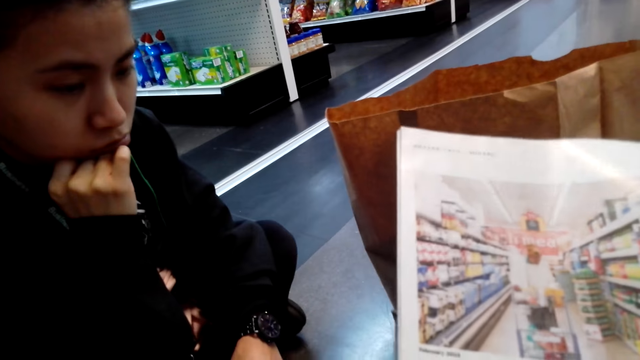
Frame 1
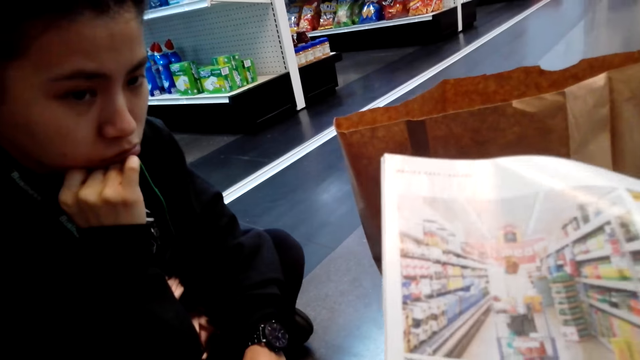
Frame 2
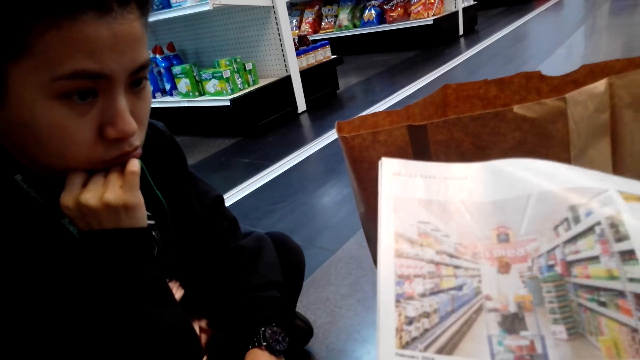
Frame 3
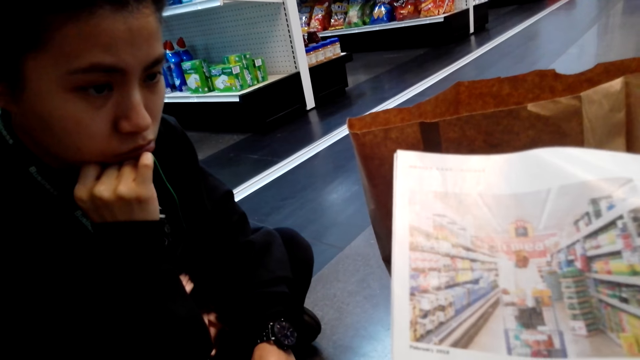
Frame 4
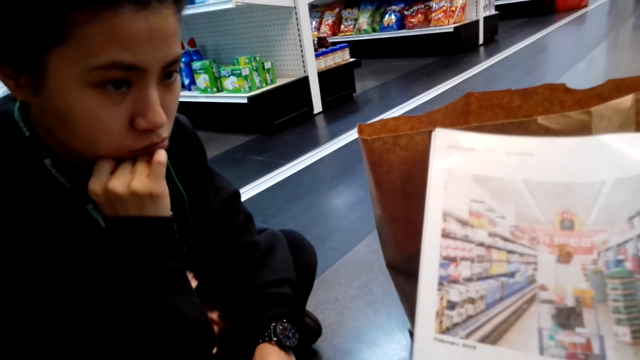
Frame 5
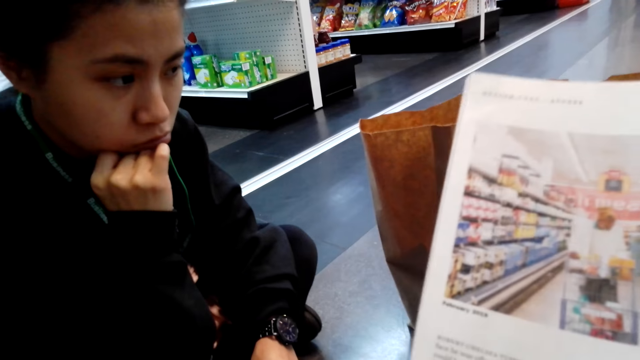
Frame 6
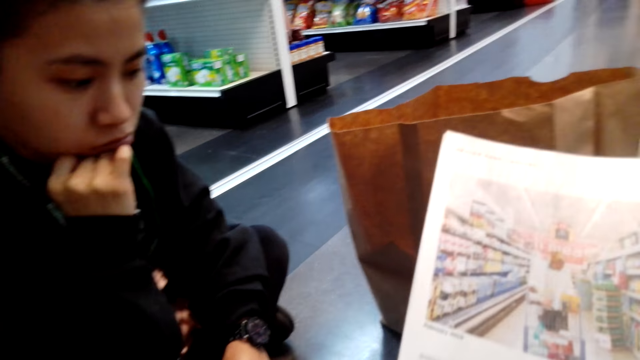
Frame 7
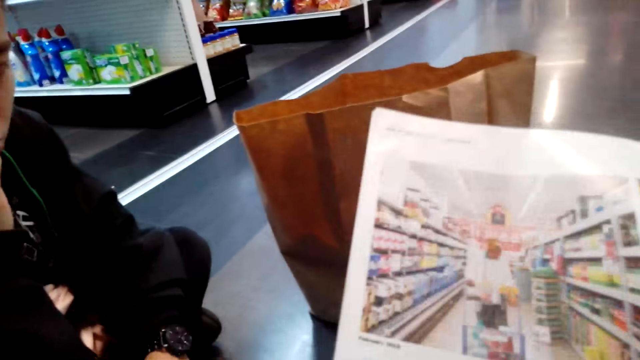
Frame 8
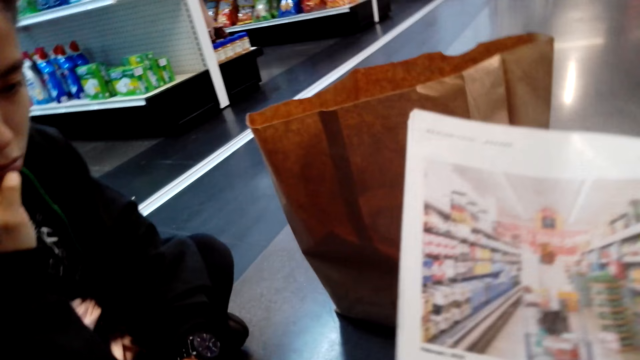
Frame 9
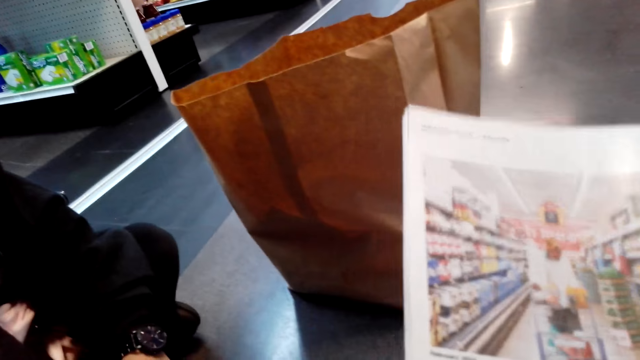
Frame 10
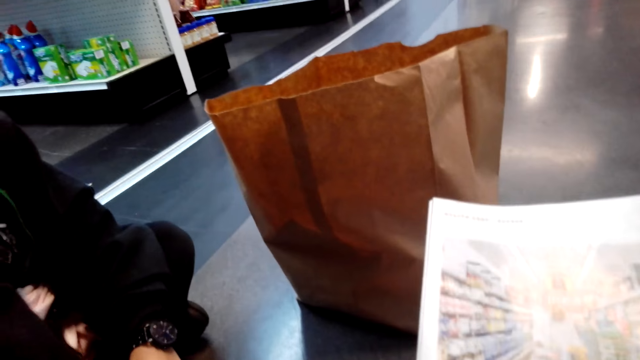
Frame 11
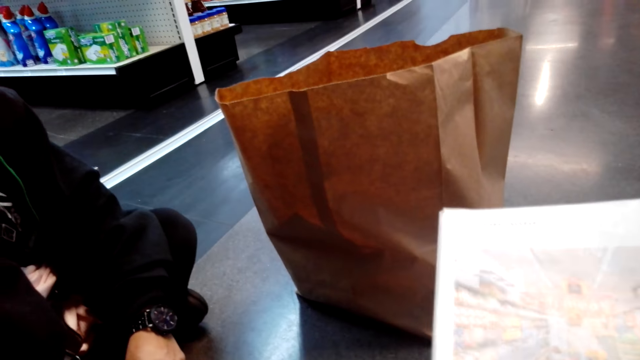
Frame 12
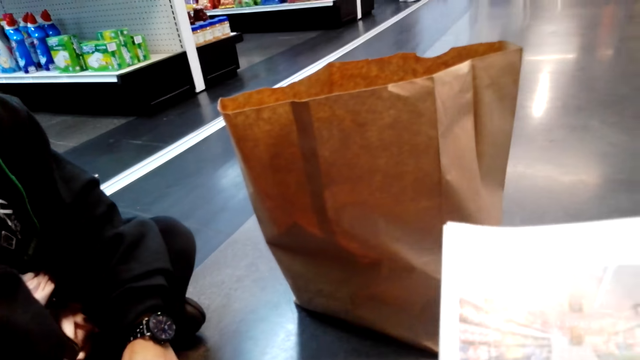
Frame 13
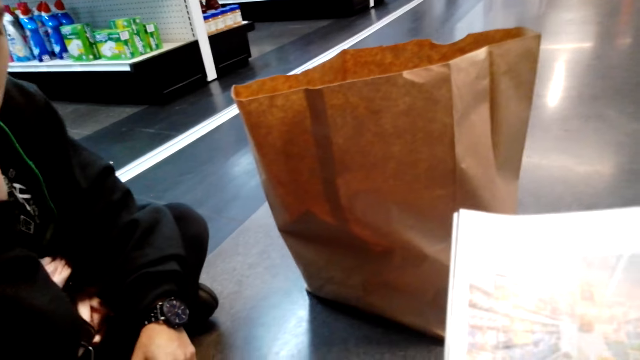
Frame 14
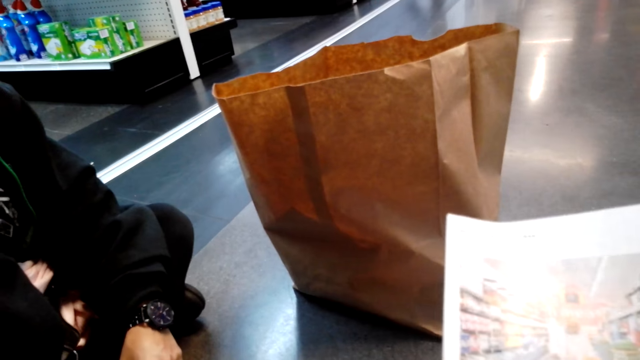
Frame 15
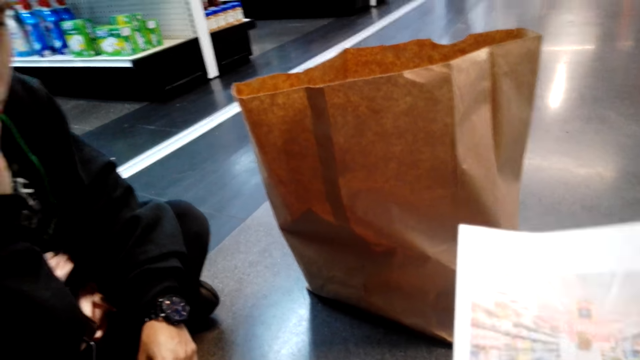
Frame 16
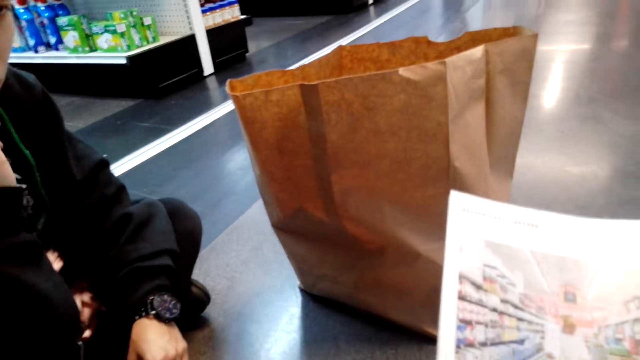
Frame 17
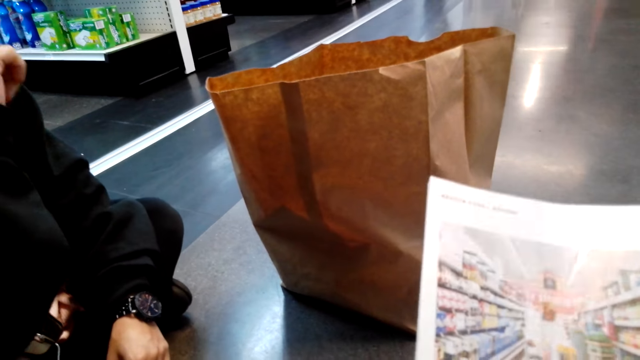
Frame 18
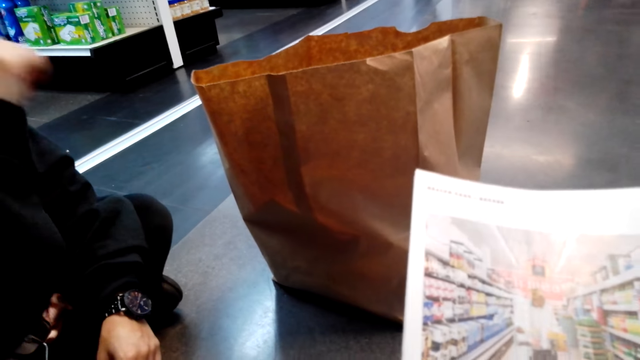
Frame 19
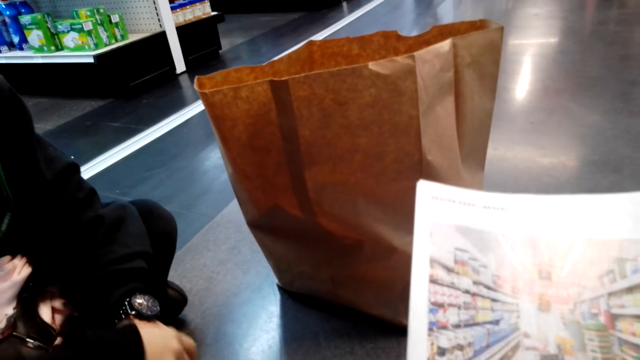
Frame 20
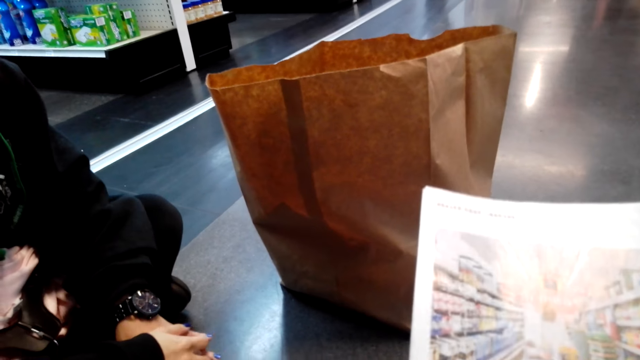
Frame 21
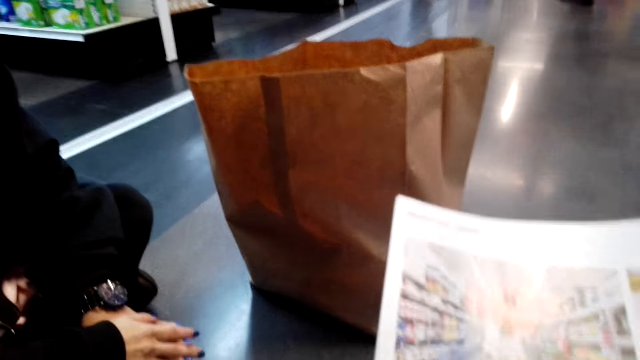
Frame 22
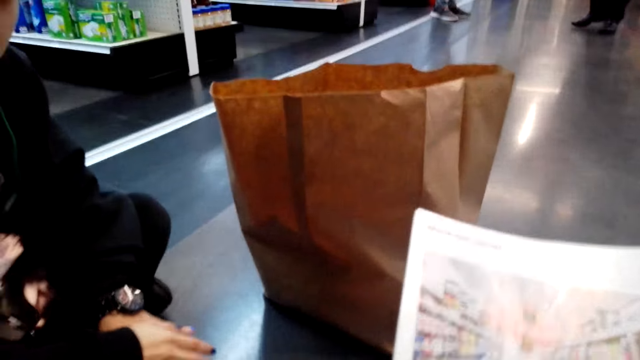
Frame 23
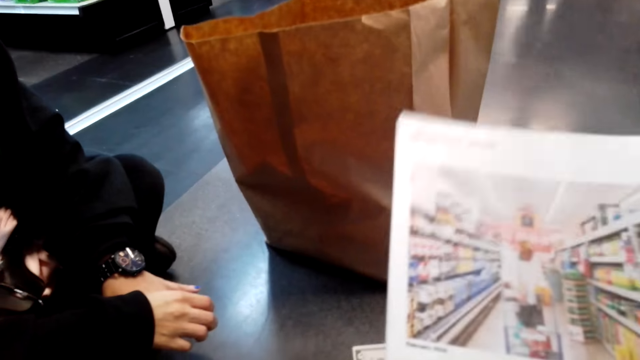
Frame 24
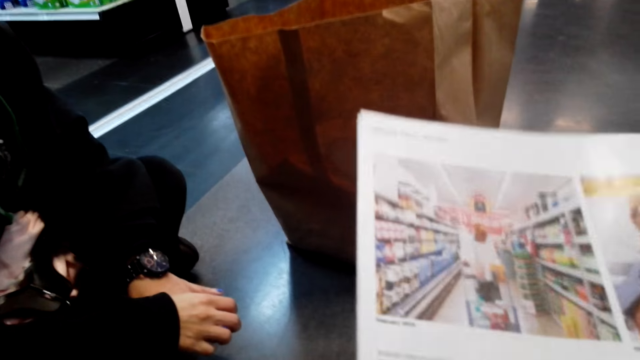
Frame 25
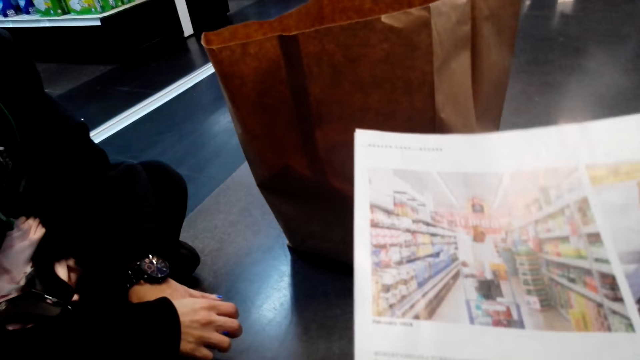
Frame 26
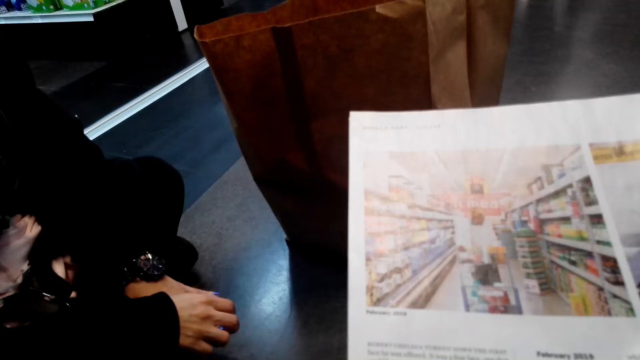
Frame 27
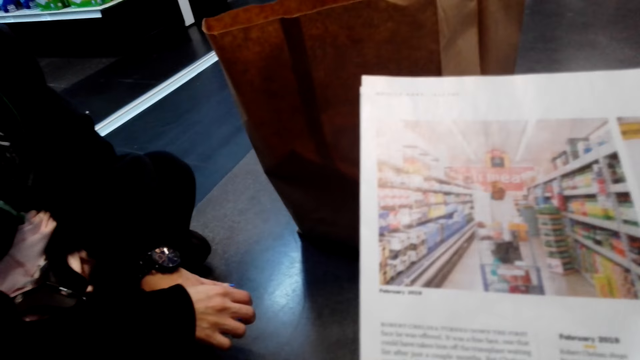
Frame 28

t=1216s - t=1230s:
The woman puts her hand down.

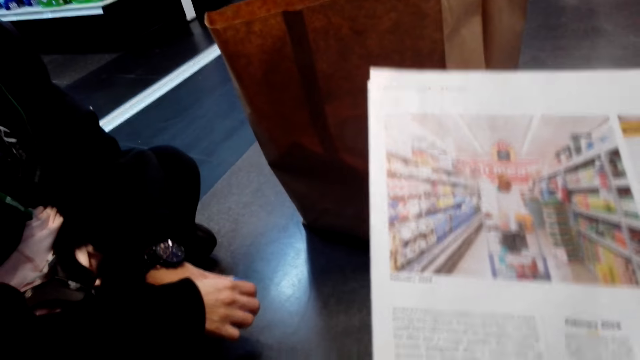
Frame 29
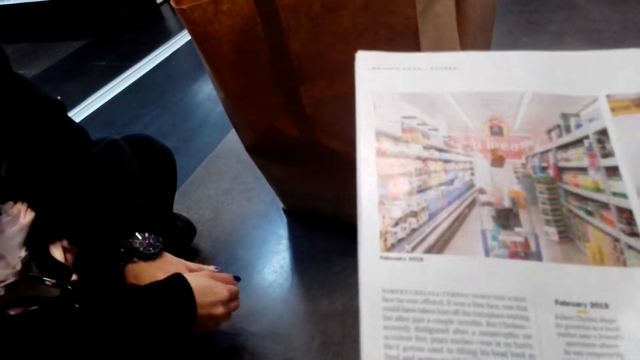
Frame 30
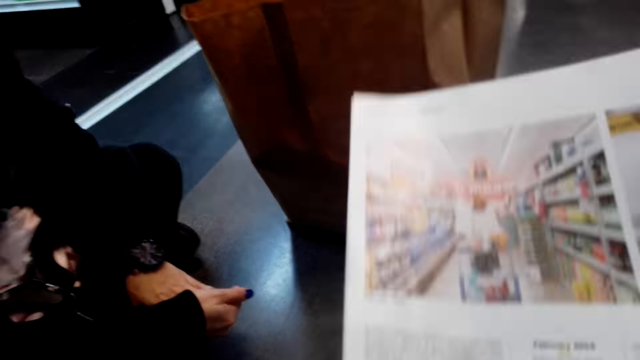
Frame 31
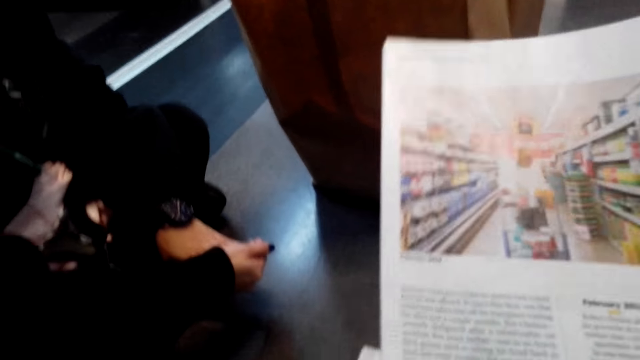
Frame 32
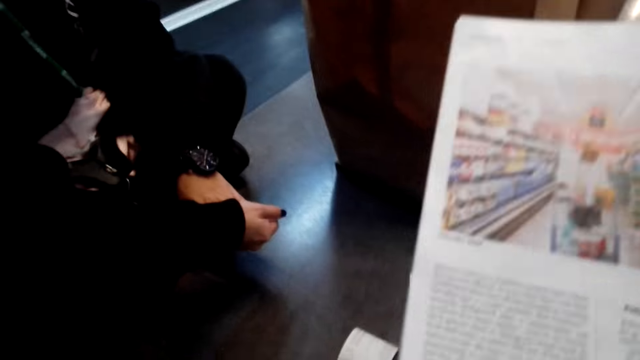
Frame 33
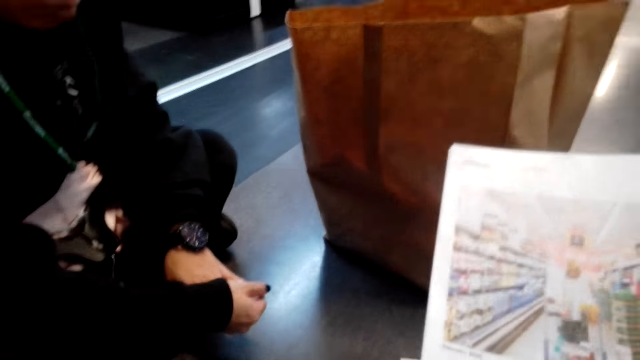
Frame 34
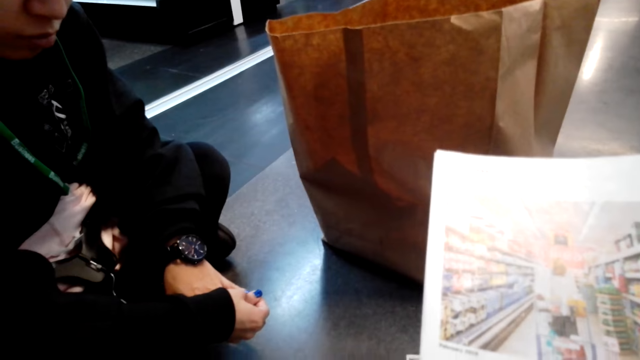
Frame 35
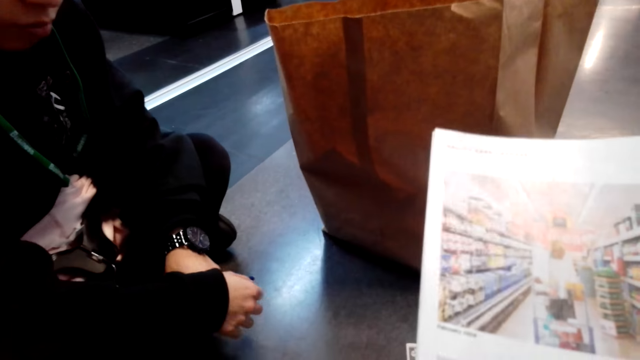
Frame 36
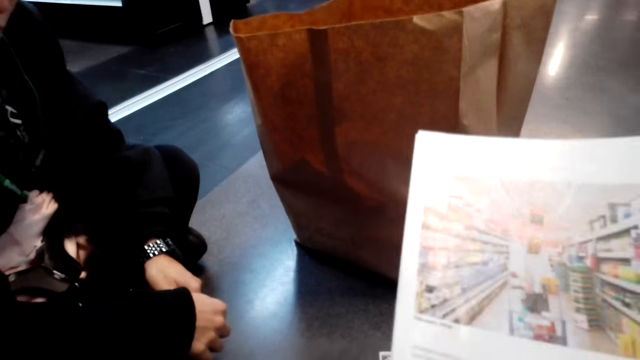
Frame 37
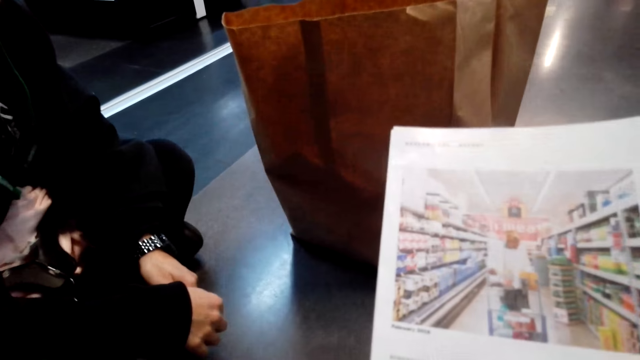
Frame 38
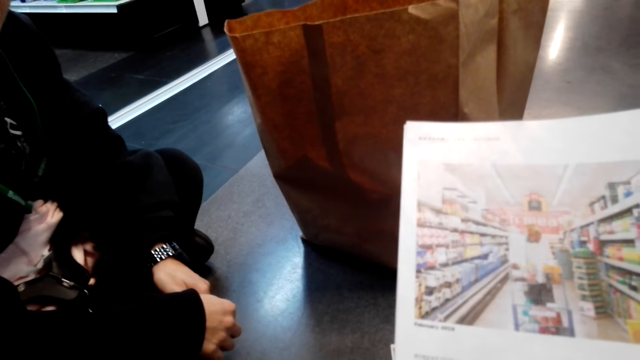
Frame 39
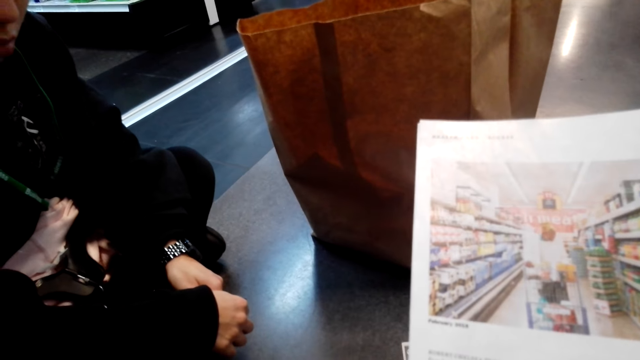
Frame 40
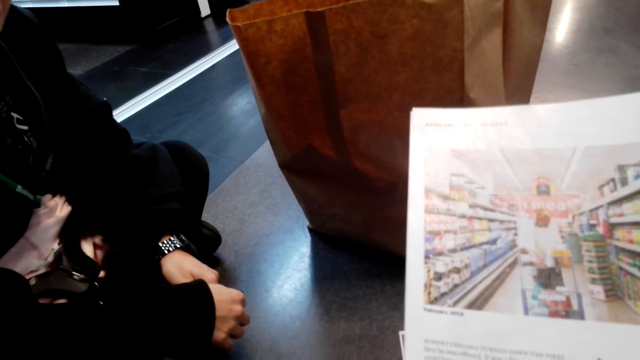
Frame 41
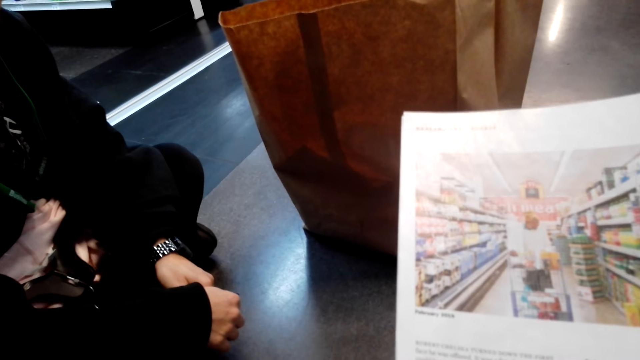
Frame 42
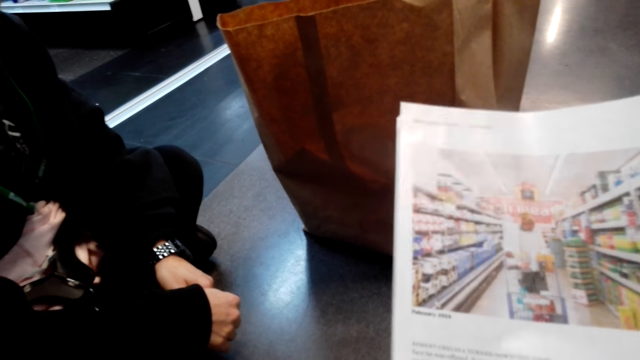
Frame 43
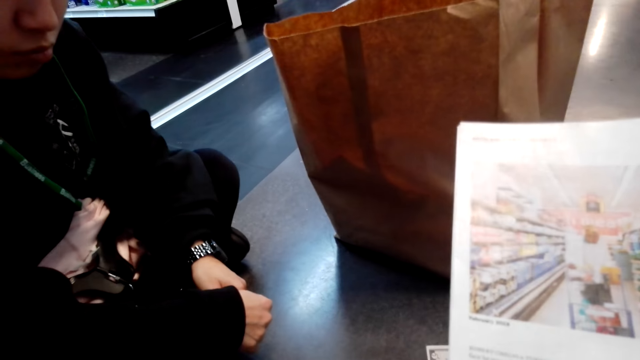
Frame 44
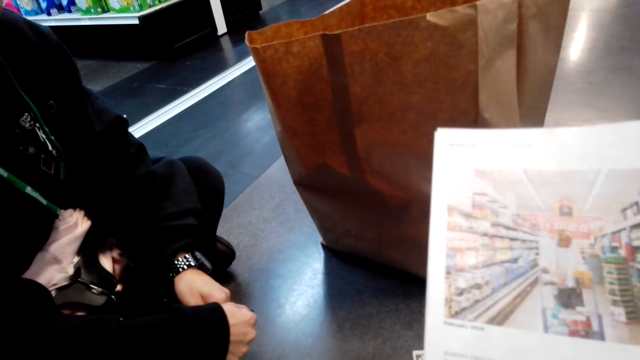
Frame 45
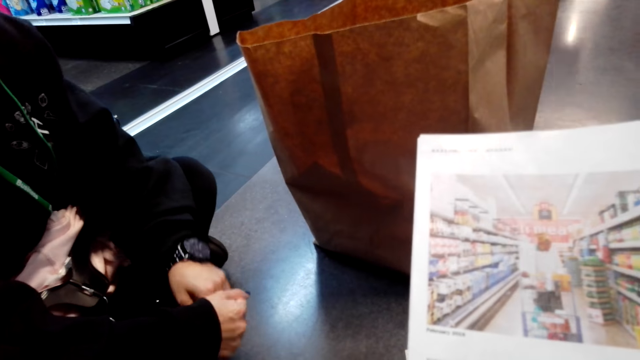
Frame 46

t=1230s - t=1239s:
A girl sits on the floor.
